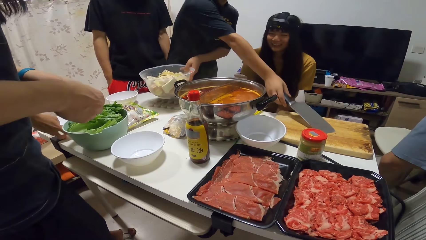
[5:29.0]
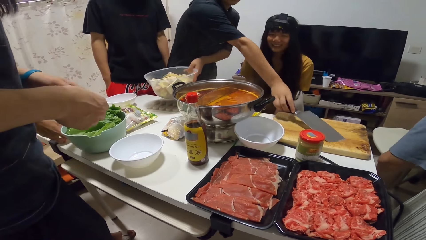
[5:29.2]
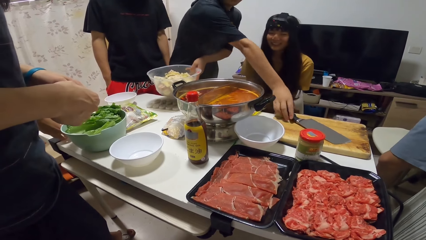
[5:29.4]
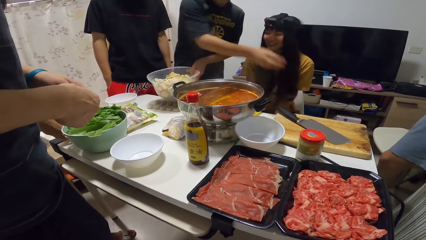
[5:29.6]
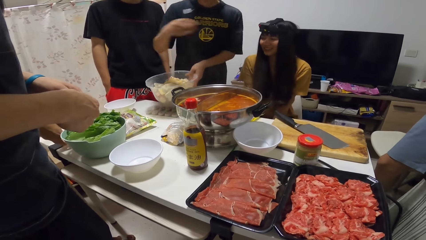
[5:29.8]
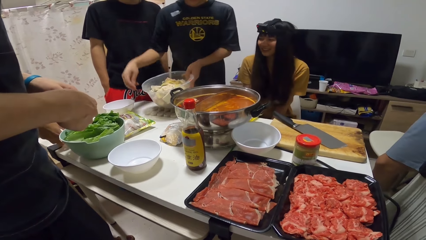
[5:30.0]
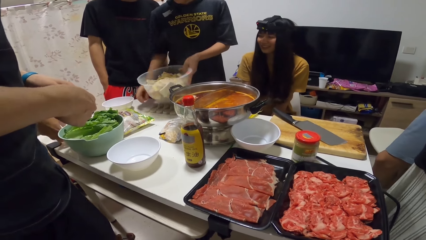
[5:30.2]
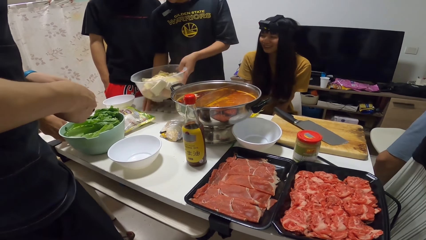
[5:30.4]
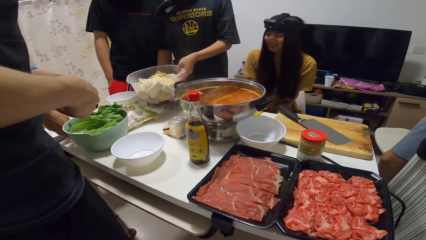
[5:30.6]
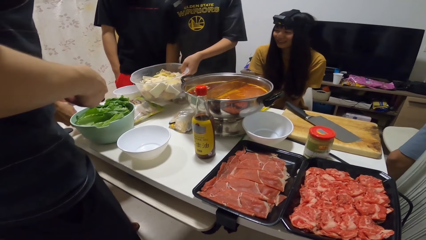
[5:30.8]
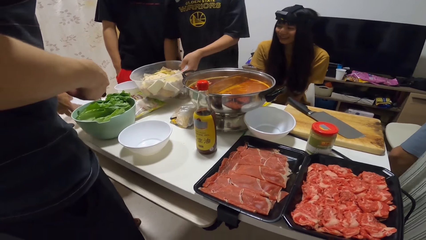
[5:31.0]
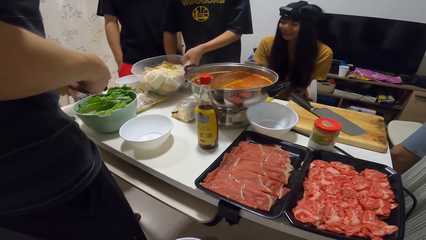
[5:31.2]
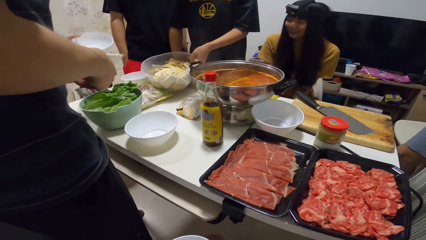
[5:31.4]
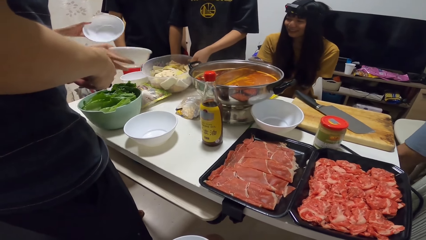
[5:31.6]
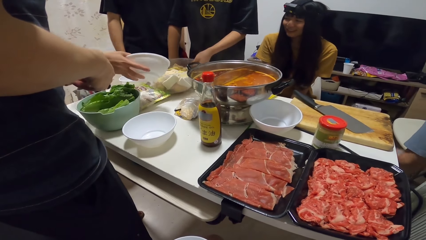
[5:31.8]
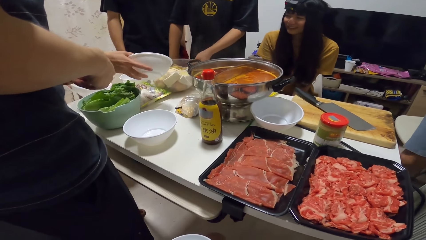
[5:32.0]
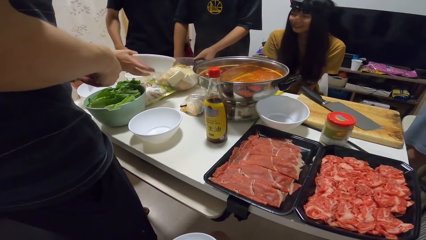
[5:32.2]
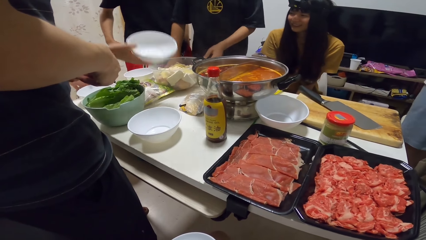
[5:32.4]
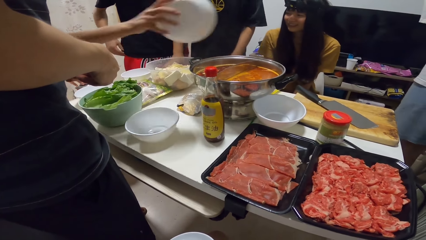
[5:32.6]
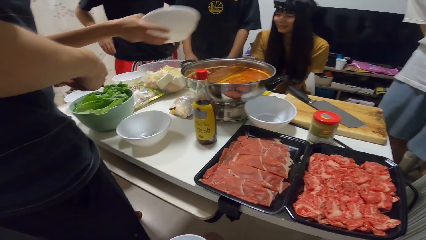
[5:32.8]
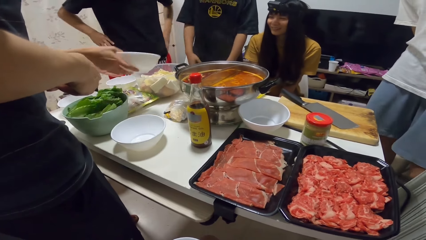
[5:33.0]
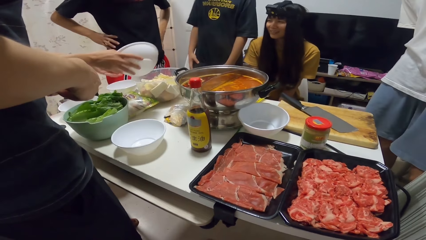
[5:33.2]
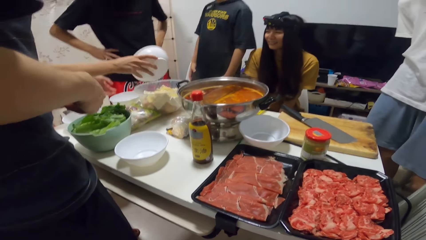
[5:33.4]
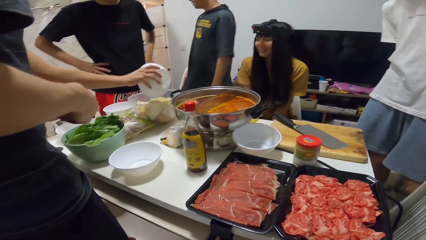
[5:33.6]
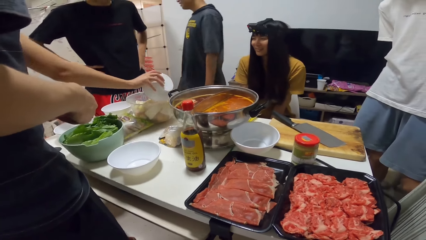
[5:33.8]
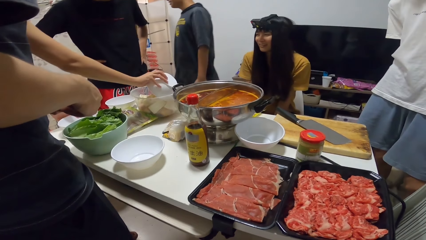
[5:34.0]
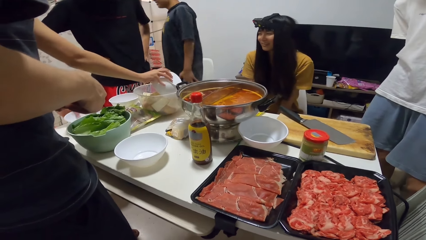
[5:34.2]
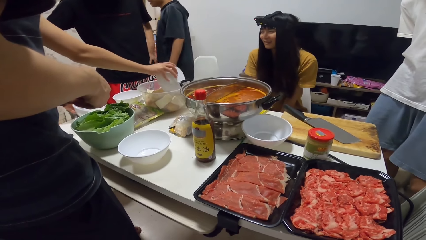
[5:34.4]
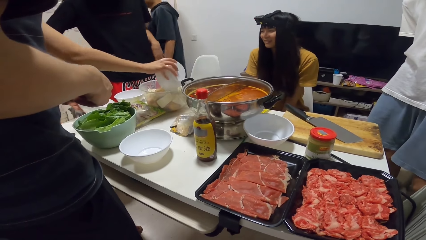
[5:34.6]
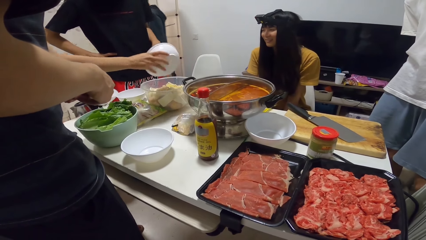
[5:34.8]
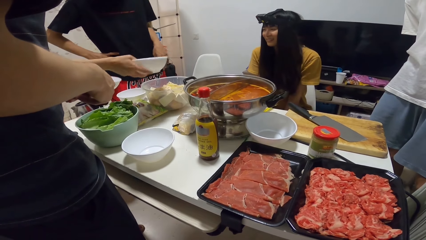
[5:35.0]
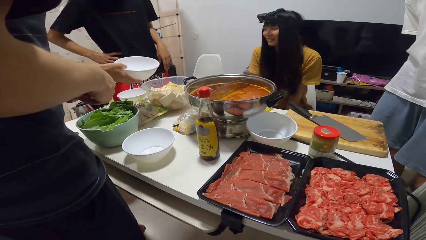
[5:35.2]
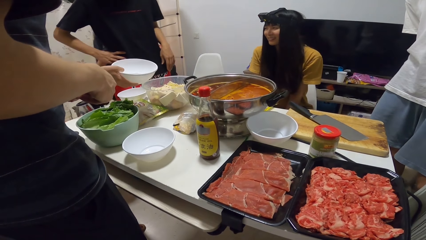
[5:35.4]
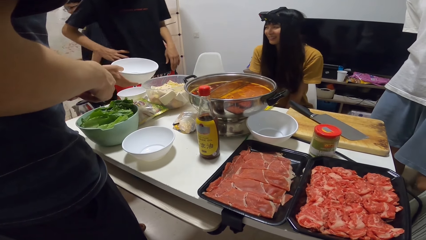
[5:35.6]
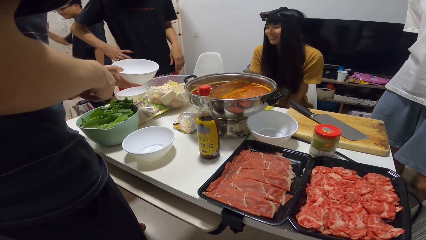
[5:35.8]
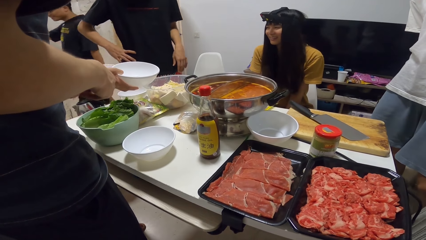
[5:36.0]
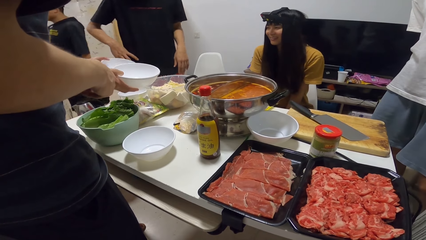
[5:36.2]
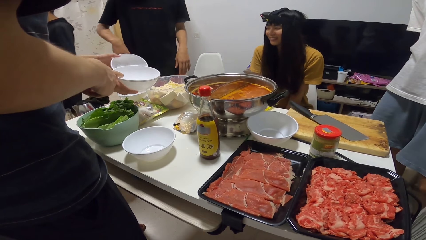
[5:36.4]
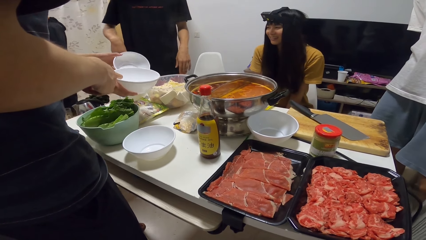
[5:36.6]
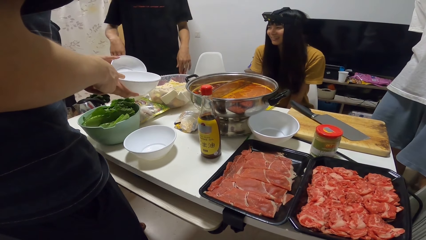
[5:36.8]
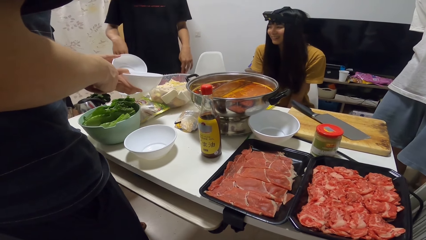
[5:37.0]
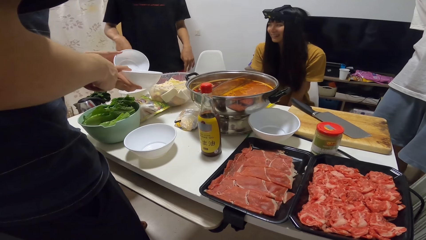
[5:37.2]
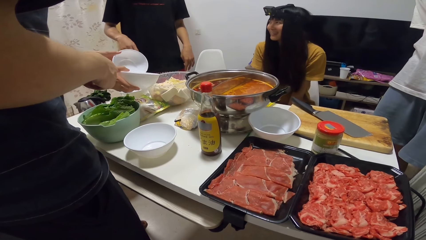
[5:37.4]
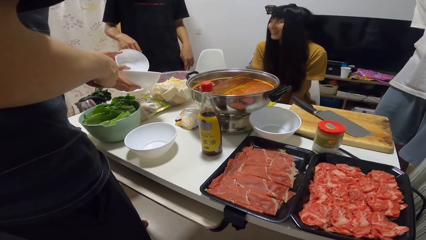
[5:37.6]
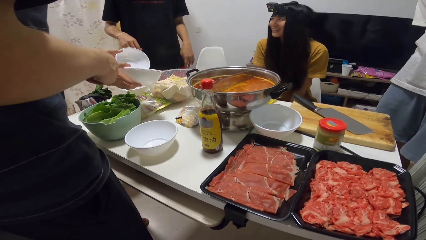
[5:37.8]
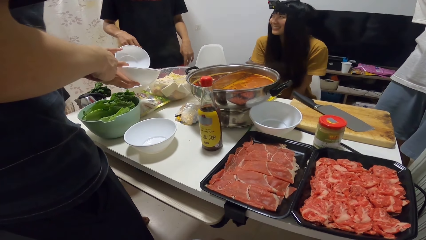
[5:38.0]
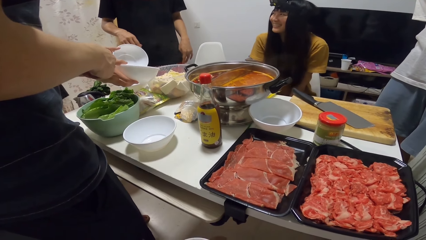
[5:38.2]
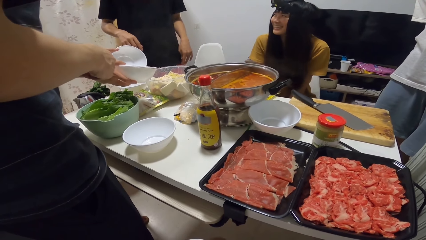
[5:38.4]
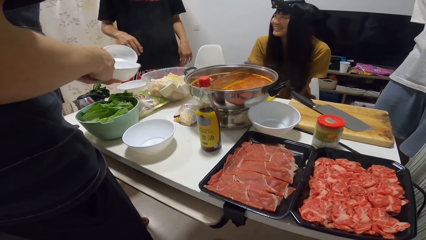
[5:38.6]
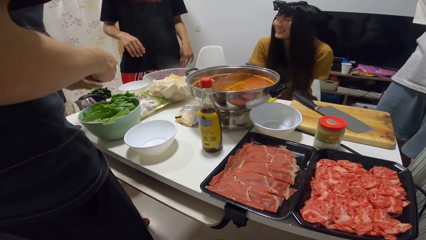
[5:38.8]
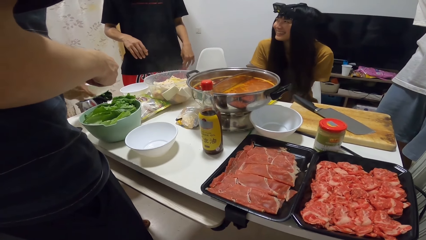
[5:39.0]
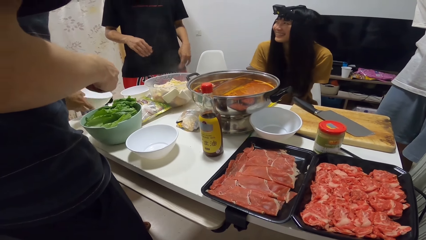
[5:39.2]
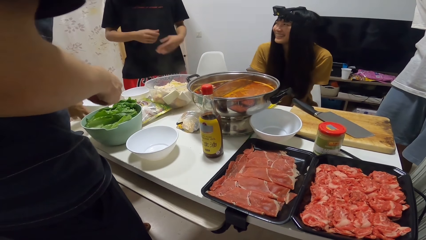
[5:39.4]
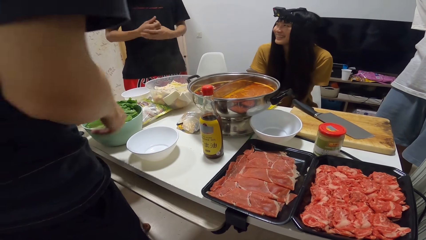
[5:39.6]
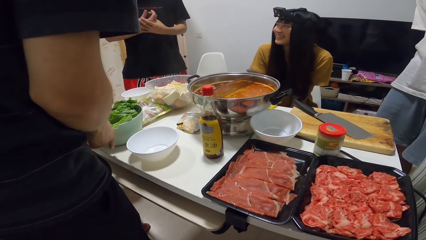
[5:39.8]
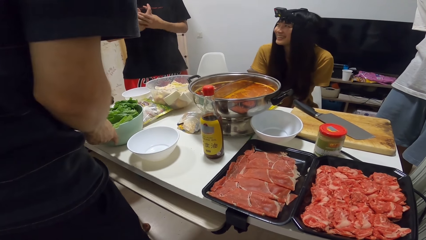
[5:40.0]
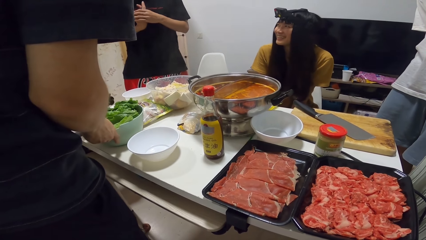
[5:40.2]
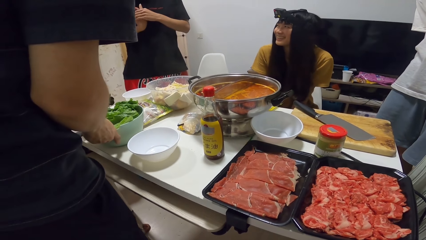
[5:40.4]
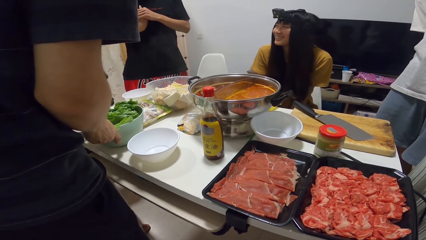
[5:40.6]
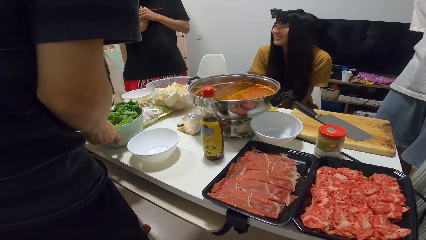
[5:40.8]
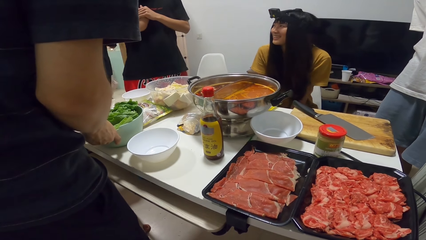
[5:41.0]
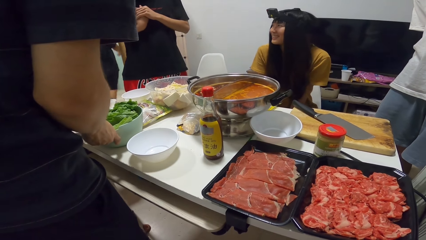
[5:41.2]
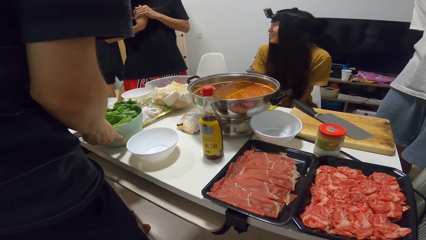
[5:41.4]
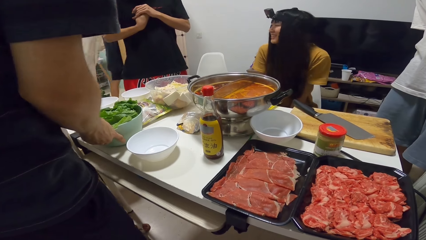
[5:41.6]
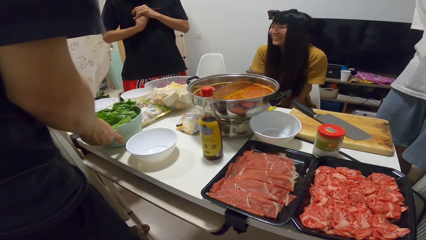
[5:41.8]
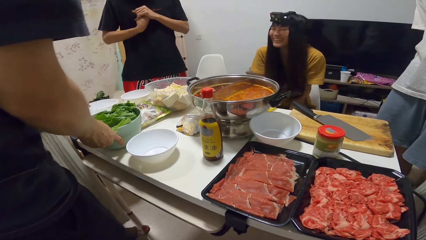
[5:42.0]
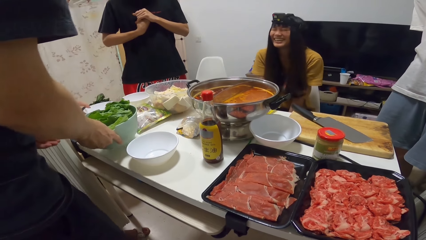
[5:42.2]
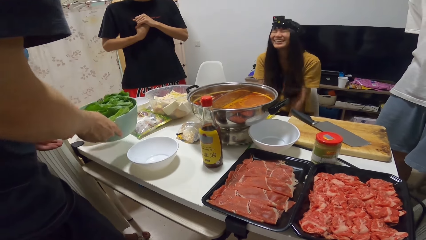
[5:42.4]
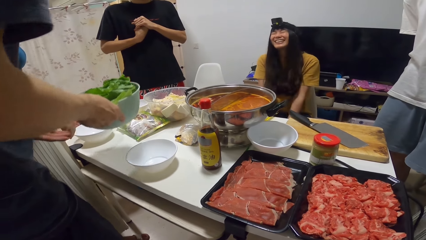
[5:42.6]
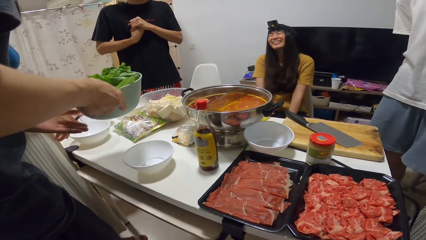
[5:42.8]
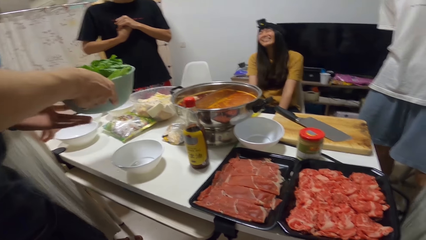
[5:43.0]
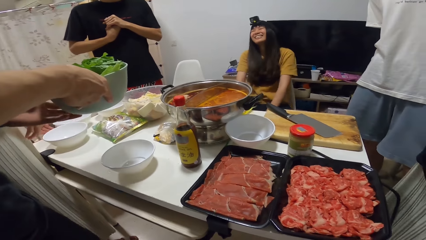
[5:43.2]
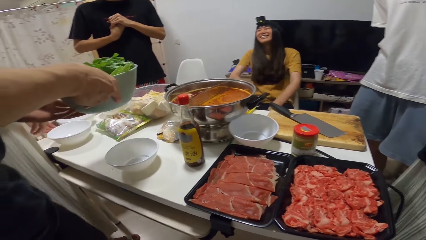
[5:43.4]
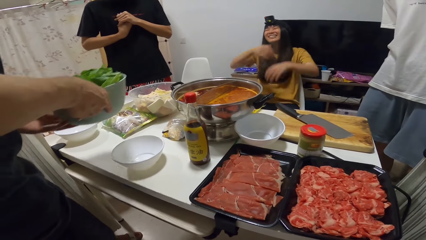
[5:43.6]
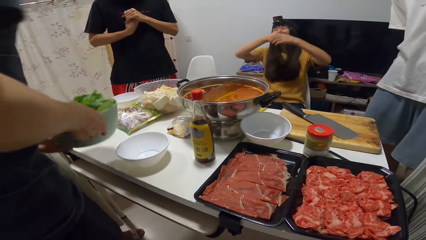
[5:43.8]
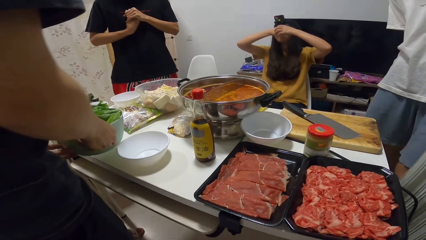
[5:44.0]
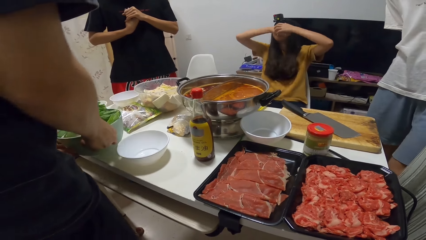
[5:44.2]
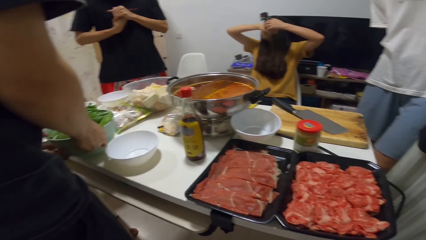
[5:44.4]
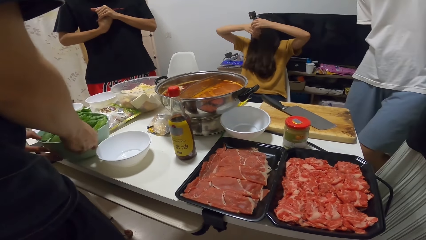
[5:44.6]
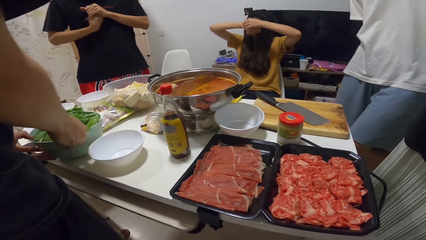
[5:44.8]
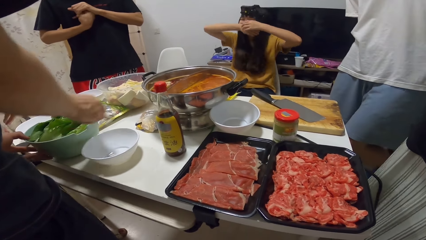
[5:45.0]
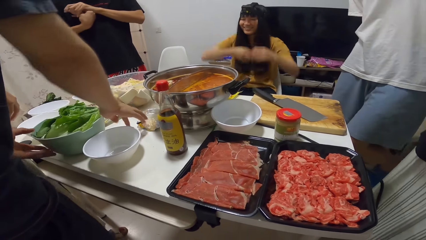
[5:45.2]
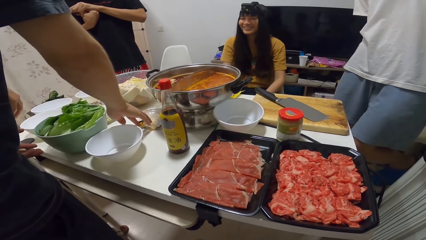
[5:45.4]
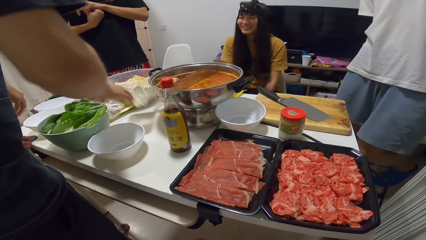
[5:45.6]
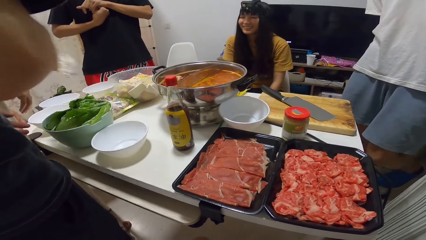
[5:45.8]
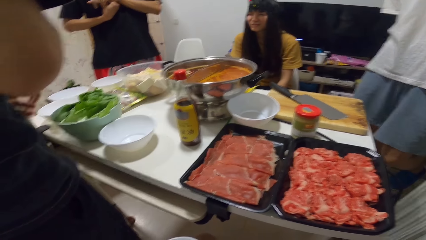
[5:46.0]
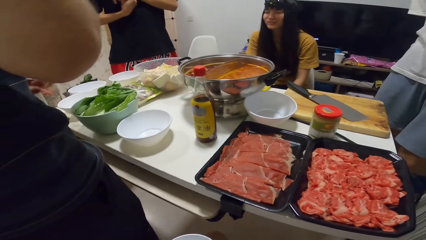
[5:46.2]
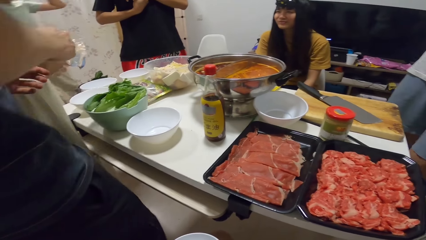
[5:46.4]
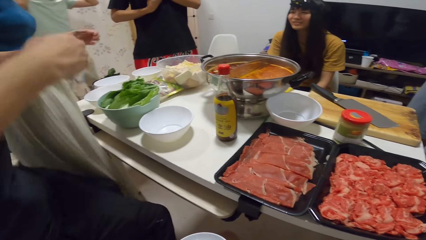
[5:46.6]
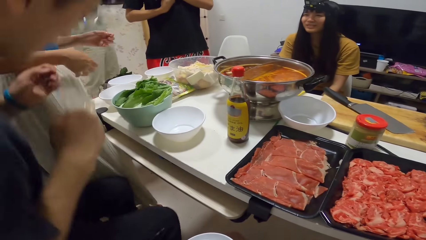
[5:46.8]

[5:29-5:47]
A woman picks up the bowls from the table with both hands. A man places the cleaver onto the chopping board. The man places the bowl of yams onto the table. A person places a hand on the waist. The man walks around the room. Another man picks up a bowl of lettuce with his right hand. The person touches the hand. Another person places the dishes on the table. The other man places the bowl of lettuce onto the table and picks up the plastic bag on the table with his right hand.
